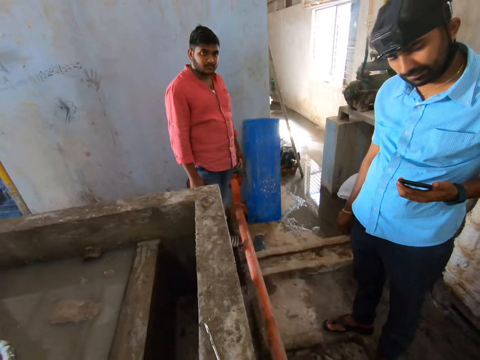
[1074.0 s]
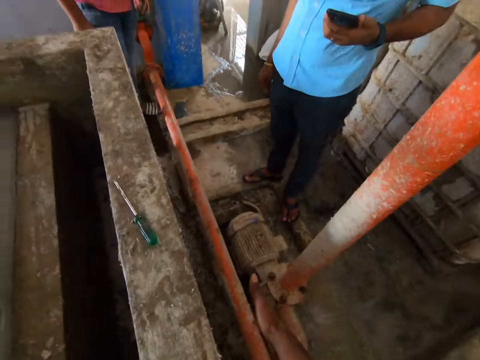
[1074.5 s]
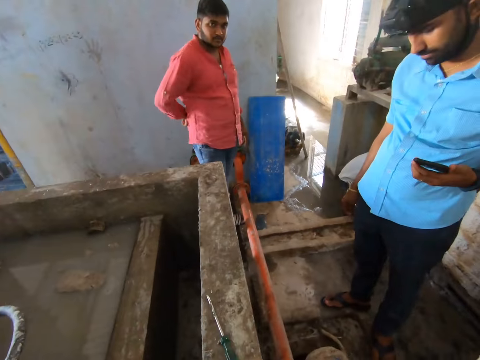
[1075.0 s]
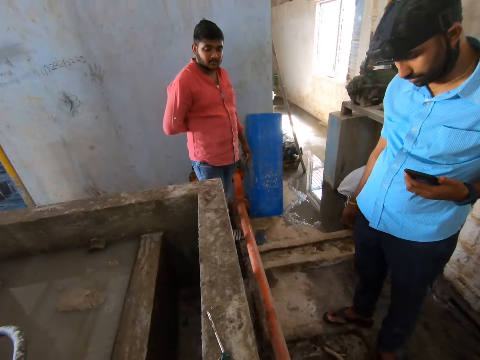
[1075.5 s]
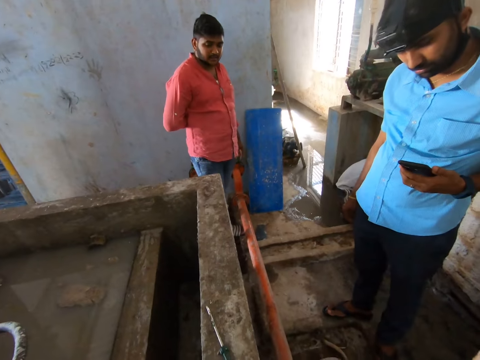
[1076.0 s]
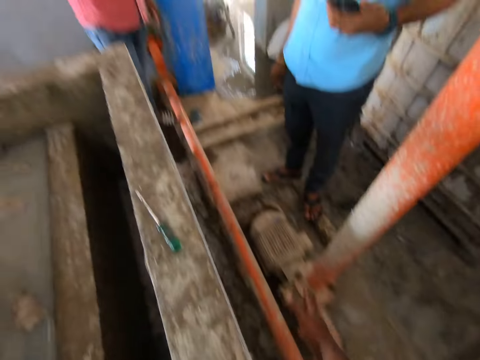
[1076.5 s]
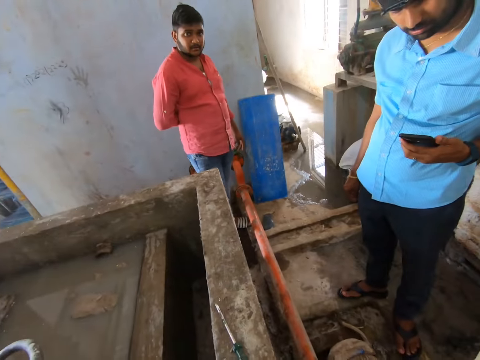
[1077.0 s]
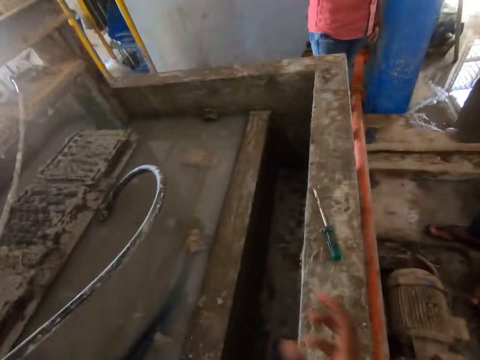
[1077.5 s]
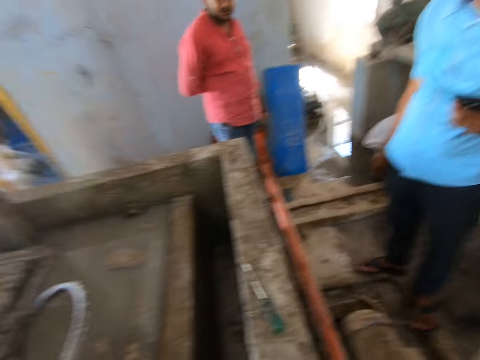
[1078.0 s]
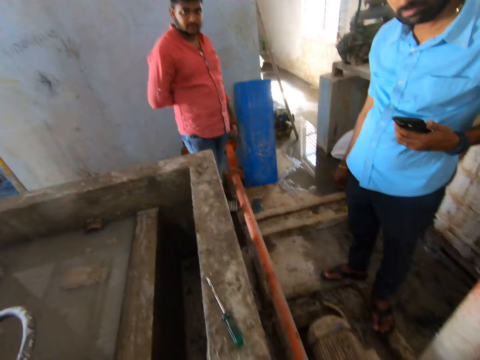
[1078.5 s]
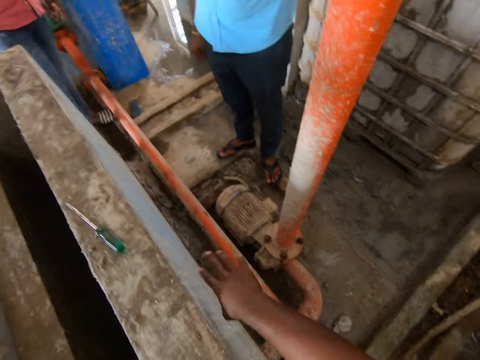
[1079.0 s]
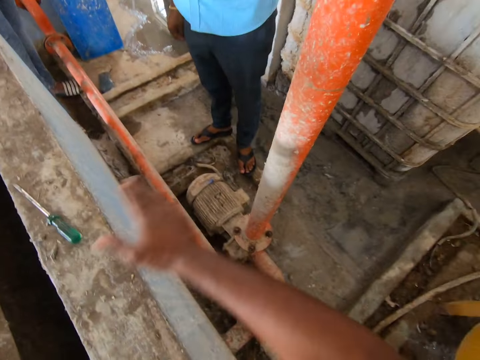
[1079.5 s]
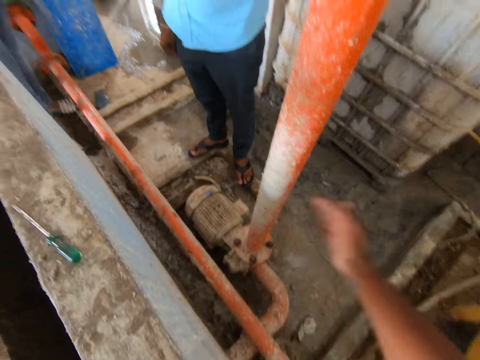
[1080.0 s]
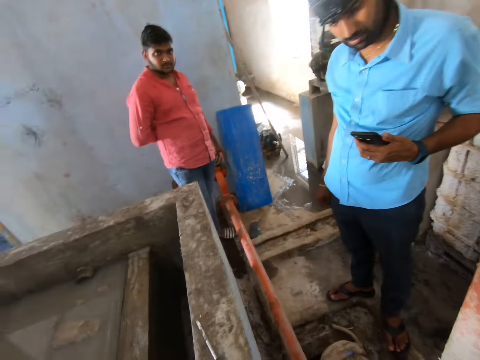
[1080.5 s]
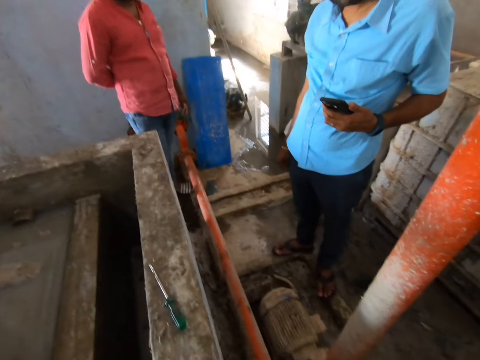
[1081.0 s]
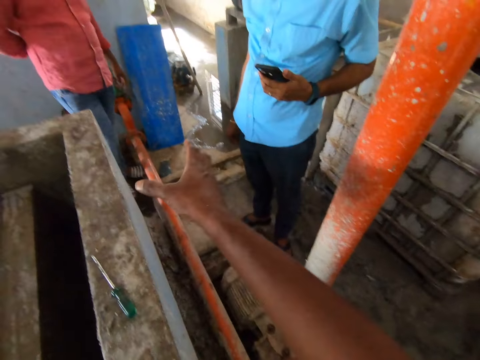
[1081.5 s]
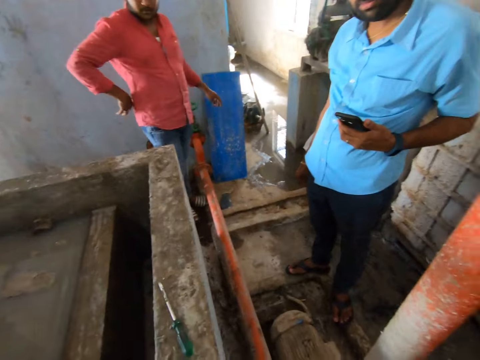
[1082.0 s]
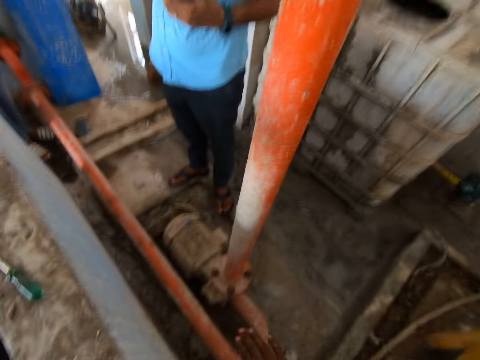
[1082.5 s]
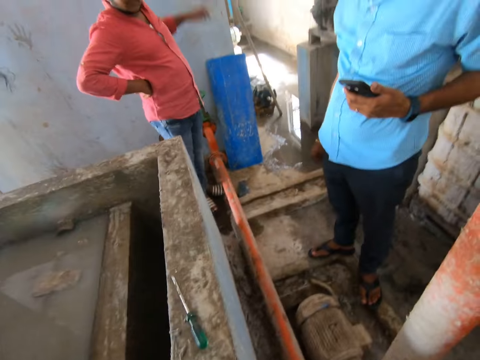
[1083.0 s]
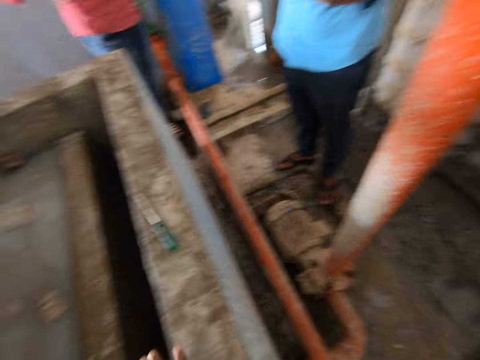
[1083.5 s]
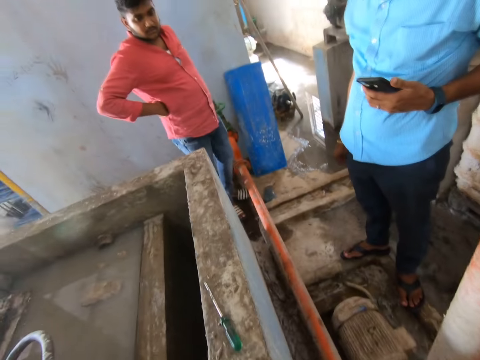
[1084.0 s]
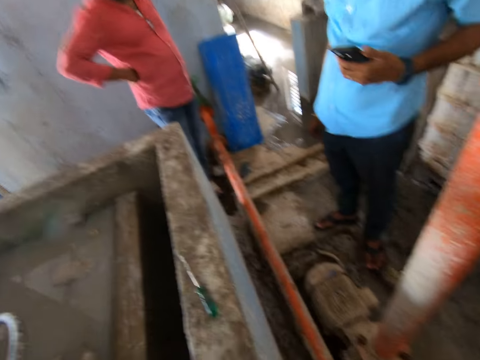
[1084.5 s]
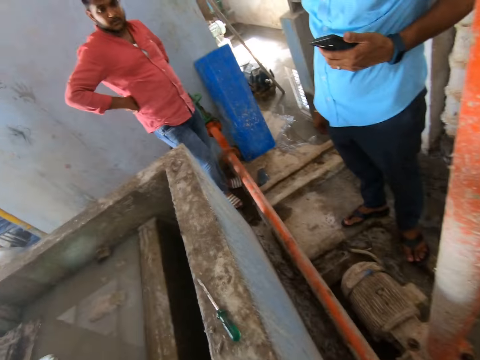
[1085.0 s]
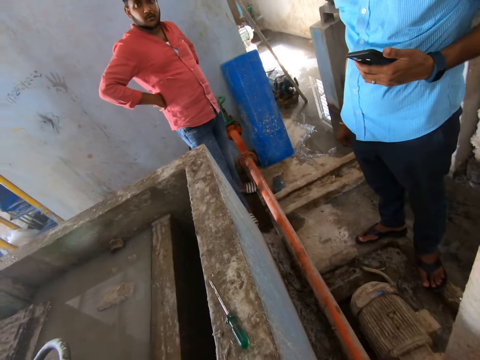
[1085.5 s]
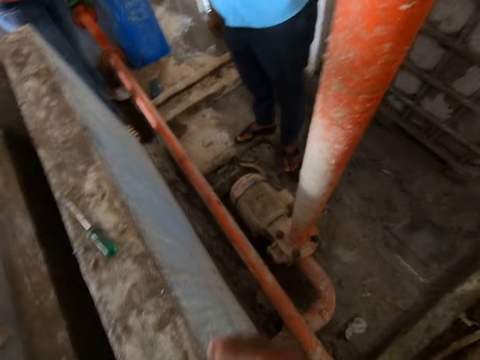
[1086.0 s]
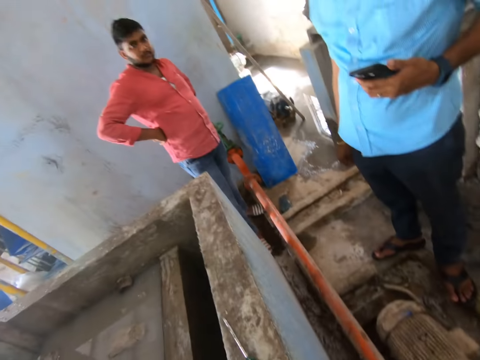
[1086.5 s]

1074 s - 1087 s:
The camera wearer stares at a man. They look around. They make gestures. They look around.

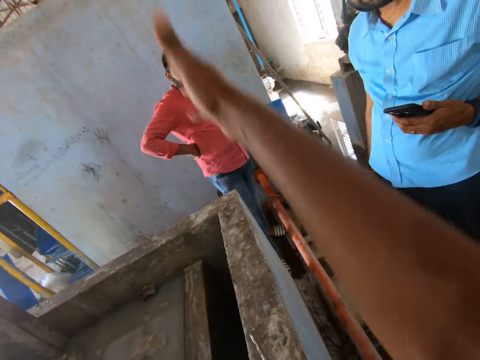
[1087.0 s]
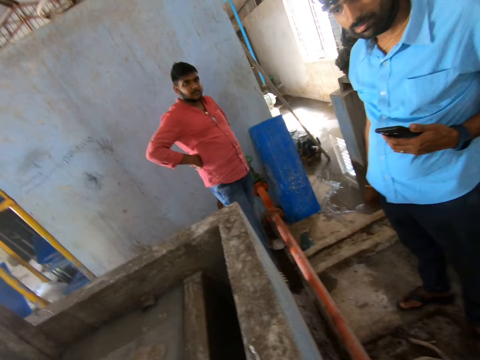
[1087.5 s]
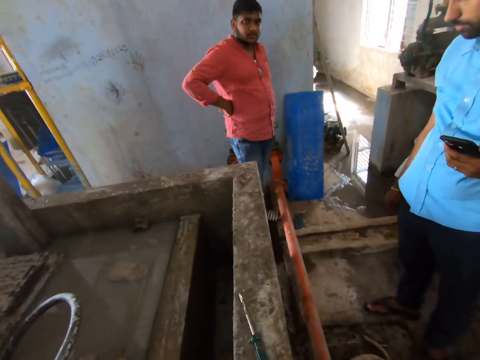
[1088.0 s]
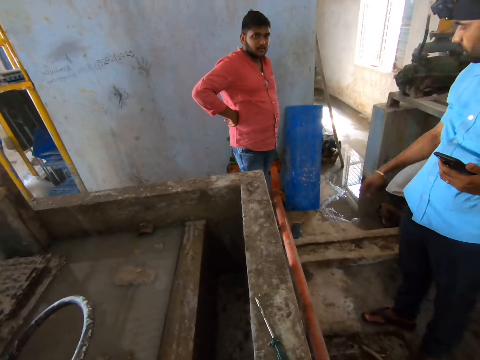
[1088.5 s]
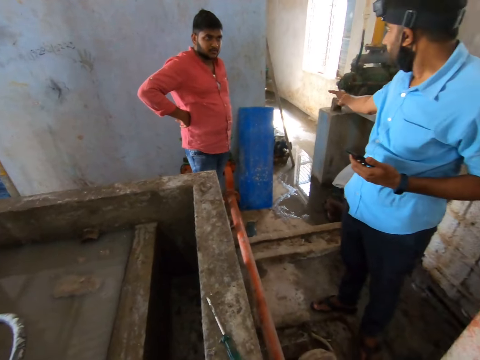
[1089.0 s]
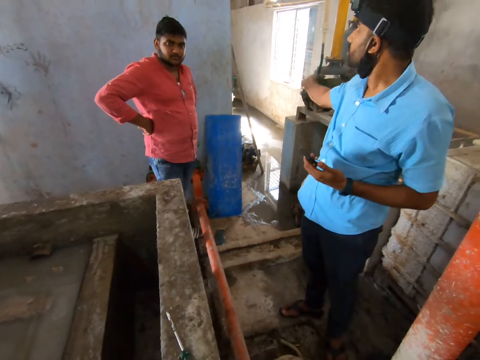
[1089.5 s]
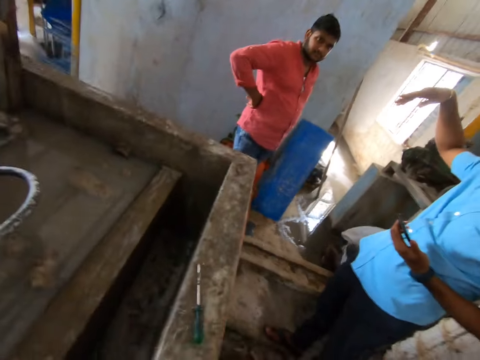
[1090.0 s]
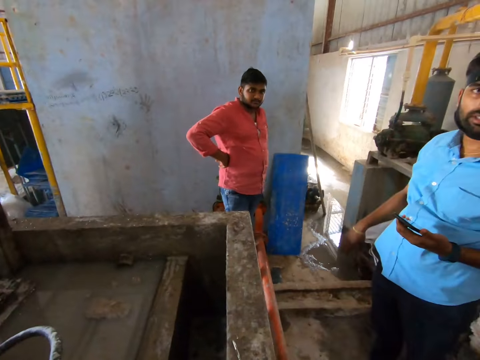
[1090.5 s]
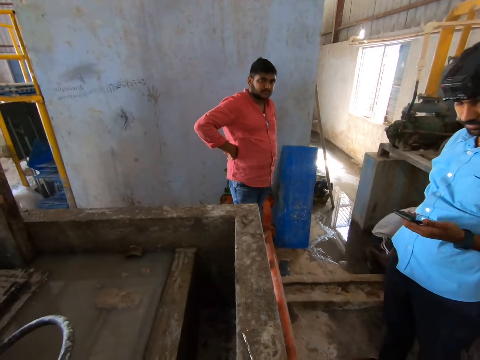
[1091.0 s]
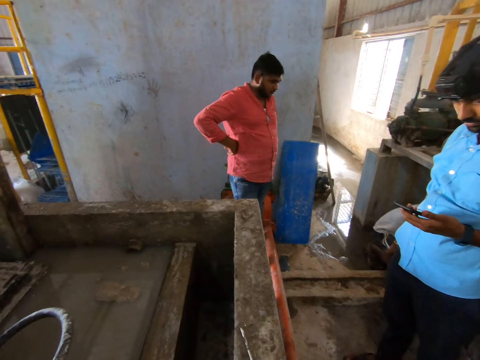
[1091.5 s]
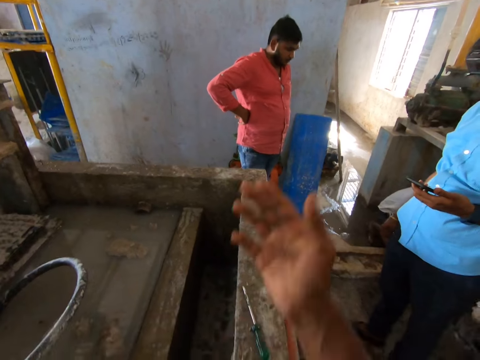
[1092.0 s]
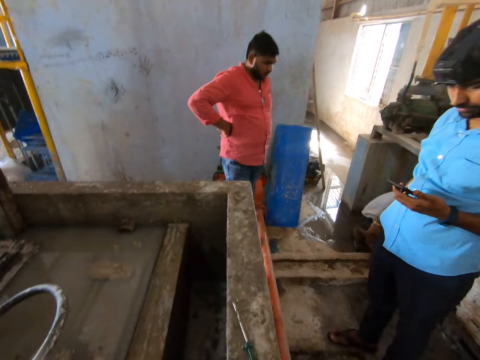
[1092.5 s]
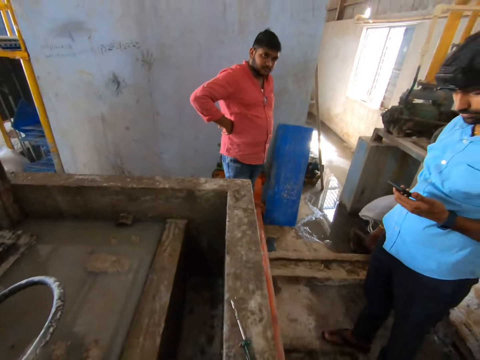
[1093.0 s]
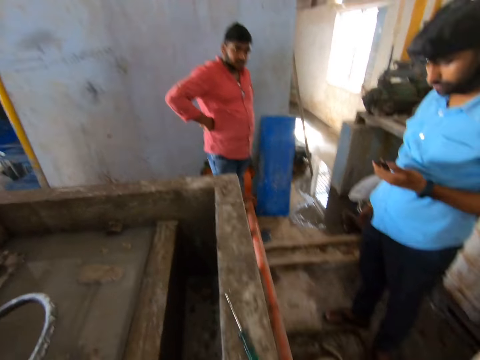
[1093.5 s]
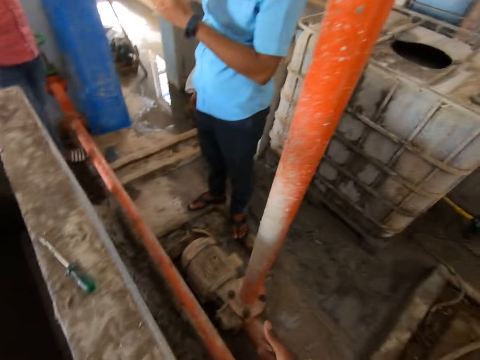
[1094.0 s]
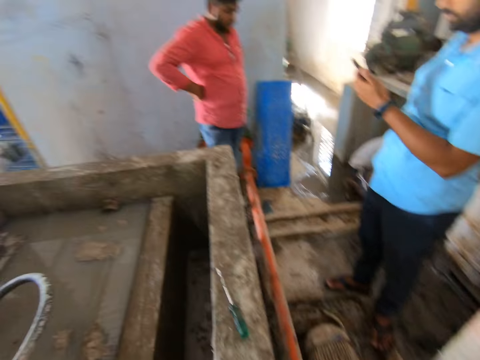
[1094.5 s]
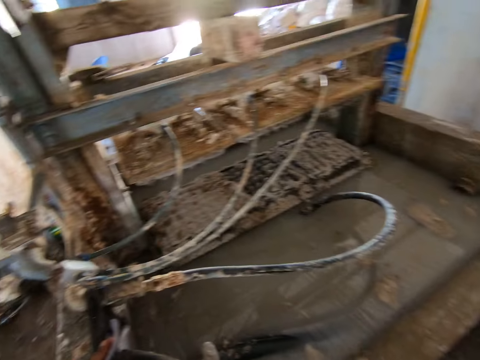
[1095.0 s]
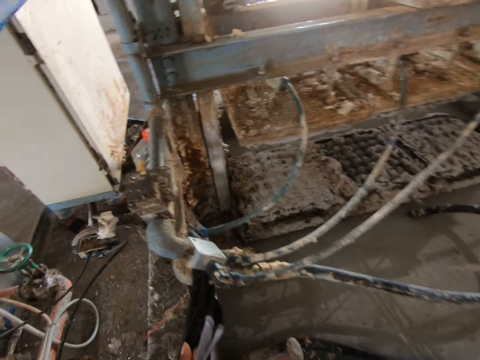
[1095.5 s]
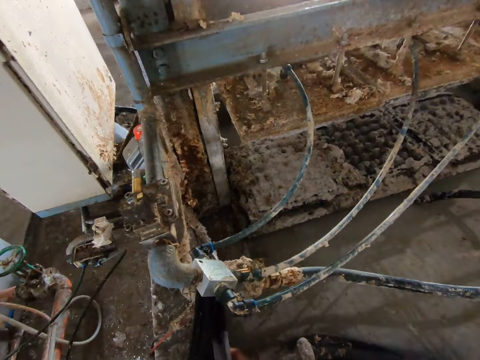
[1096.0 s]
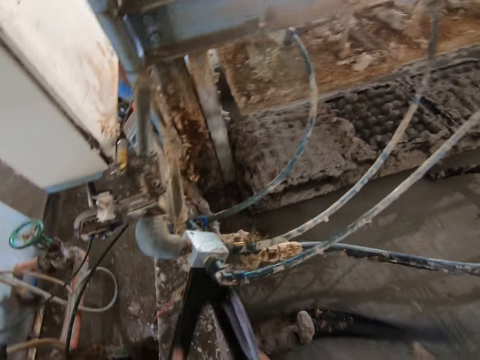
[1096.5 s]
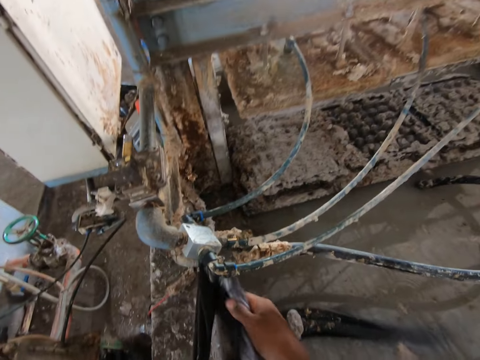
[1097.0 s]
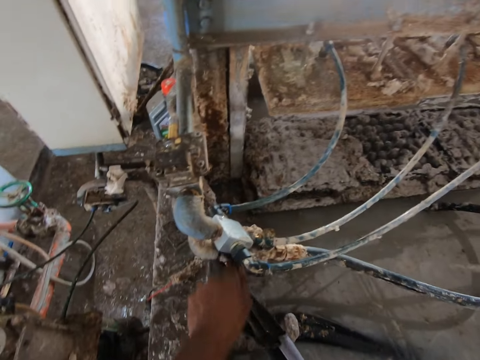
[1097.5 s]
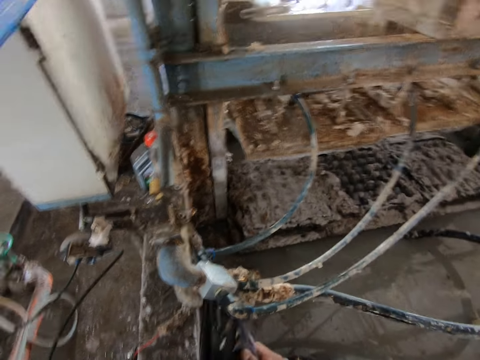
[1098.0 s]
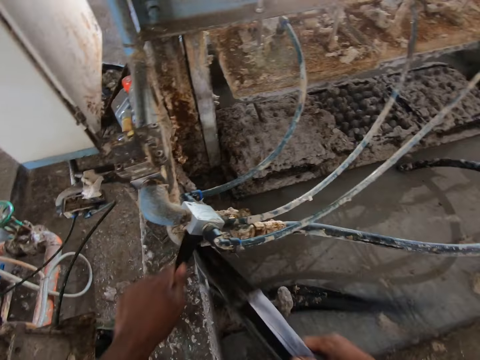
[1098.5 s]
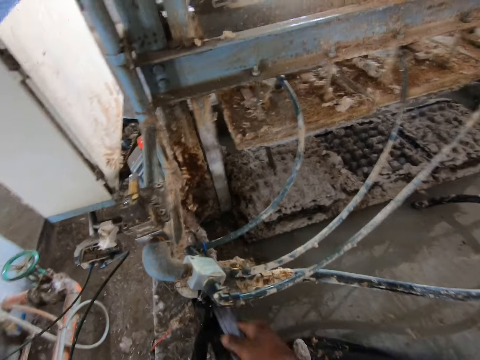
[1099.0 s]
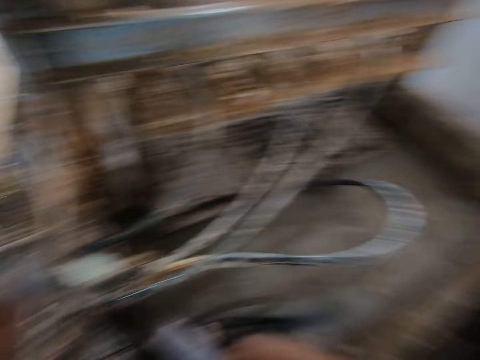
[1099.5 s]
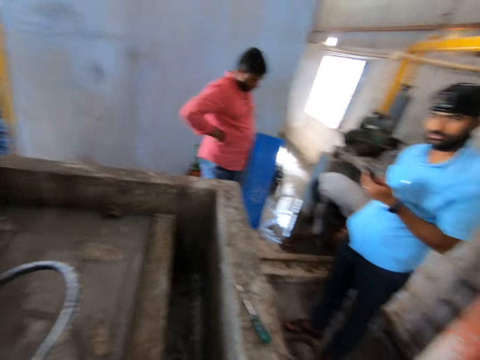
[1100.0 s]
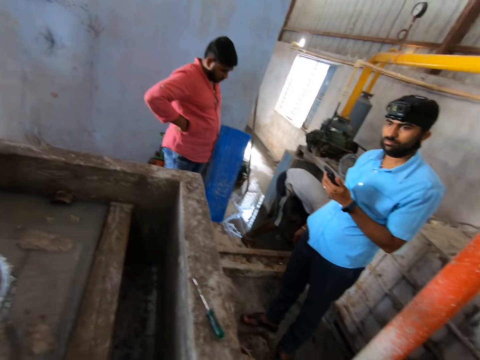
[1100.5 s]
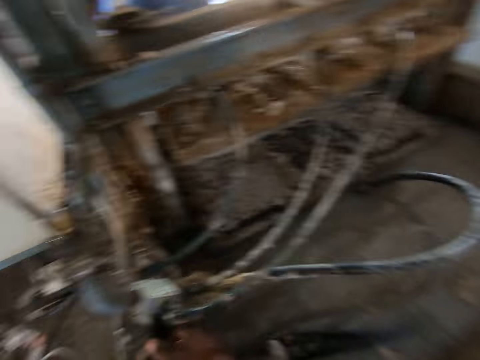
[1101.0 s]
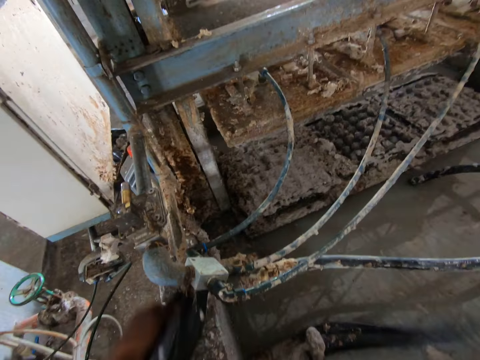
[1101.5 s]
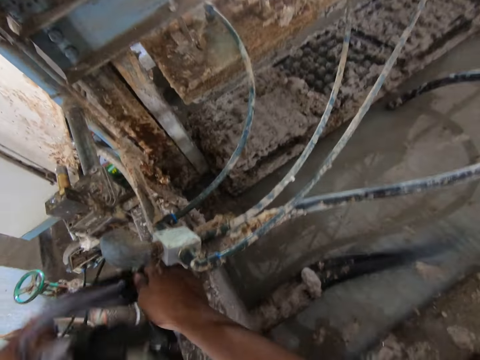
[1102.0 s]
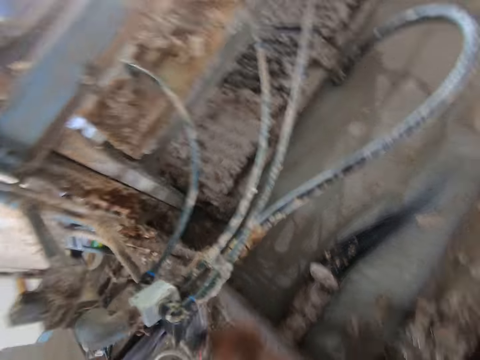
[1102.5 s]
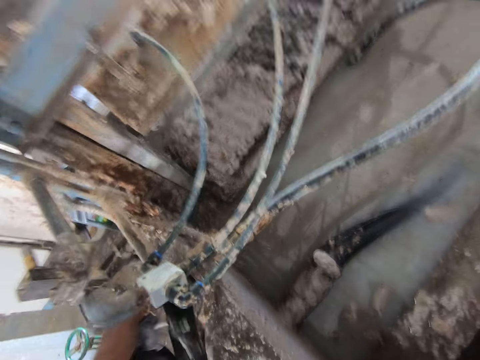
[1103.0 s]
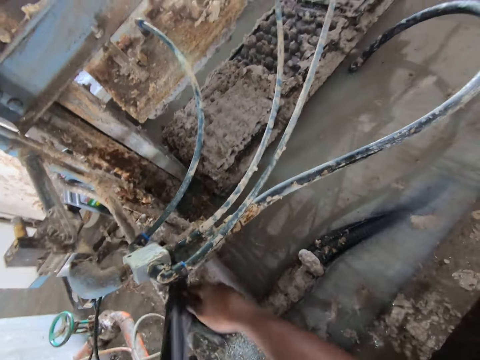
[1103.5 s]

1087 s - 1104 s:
A man points out. A person dialogues with another person. The camera wearer dialogues with the first person. They make gestures. They look around the room. They move the cloth towel on the pipe. They wipe the pipes. They look around the room.
